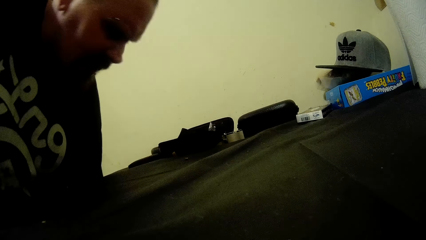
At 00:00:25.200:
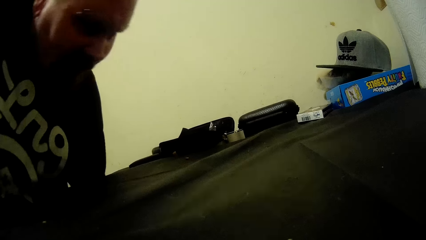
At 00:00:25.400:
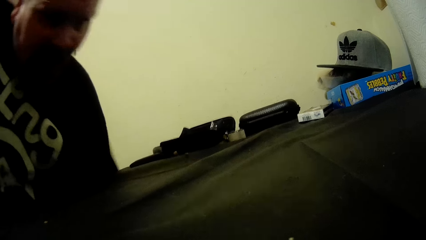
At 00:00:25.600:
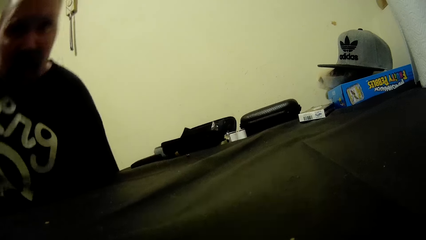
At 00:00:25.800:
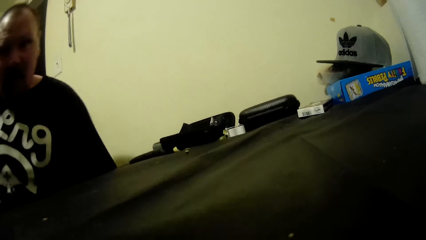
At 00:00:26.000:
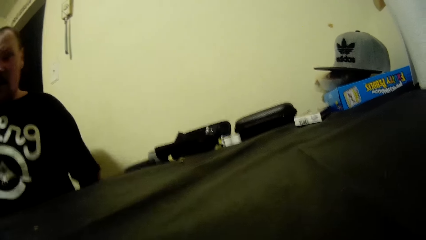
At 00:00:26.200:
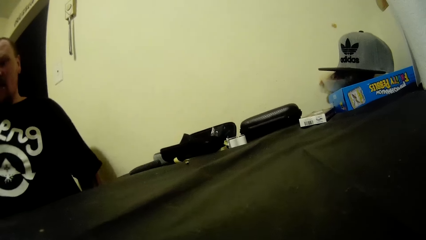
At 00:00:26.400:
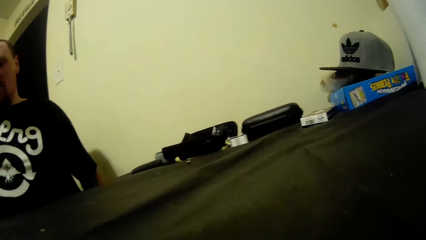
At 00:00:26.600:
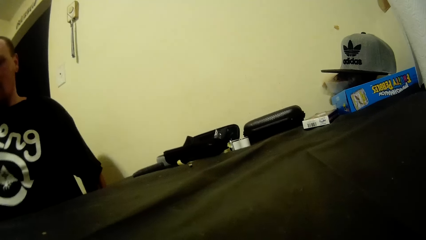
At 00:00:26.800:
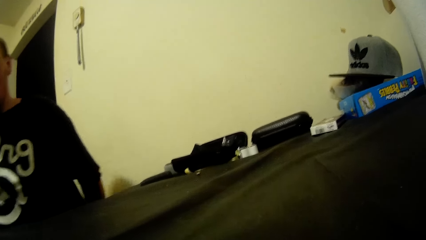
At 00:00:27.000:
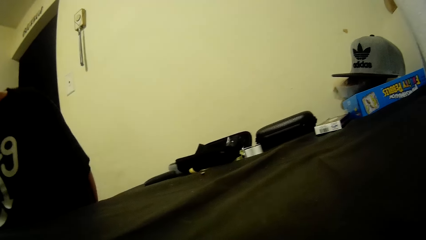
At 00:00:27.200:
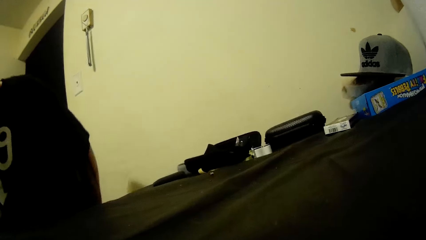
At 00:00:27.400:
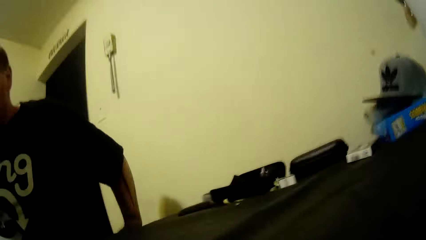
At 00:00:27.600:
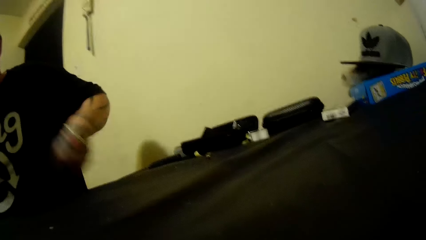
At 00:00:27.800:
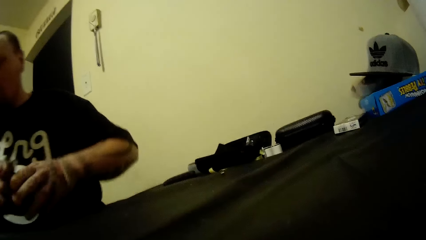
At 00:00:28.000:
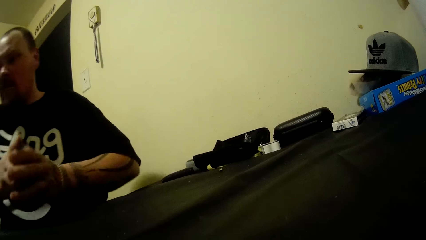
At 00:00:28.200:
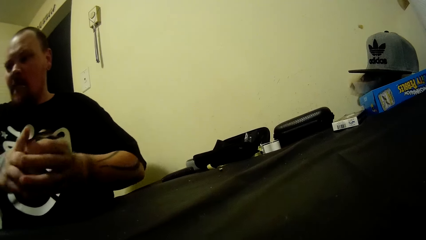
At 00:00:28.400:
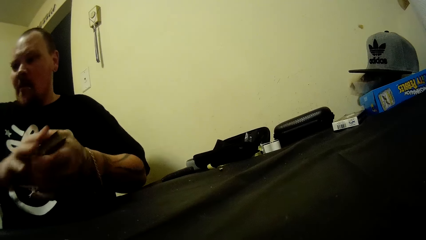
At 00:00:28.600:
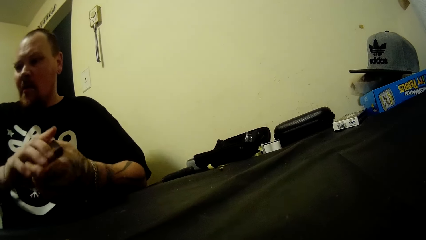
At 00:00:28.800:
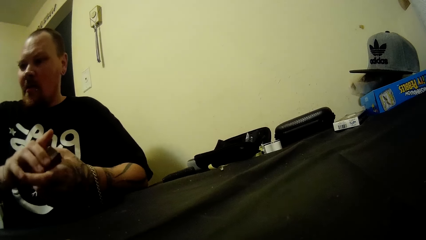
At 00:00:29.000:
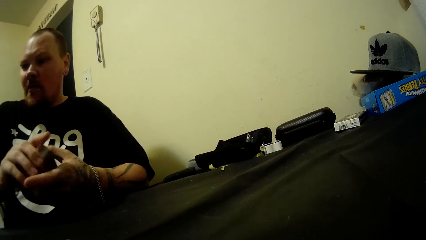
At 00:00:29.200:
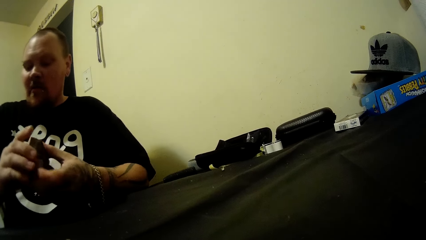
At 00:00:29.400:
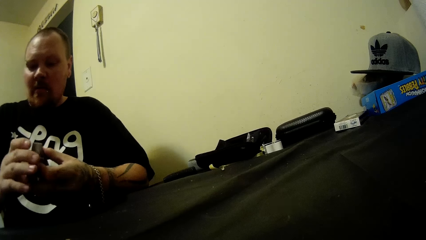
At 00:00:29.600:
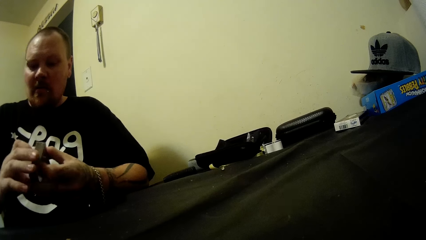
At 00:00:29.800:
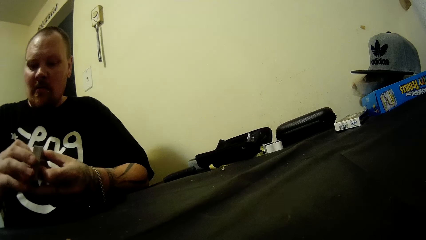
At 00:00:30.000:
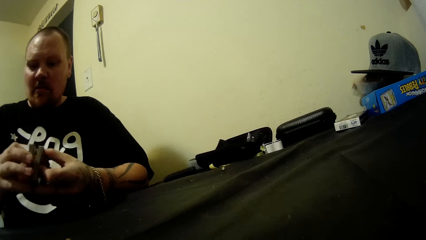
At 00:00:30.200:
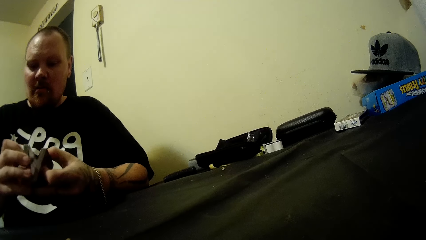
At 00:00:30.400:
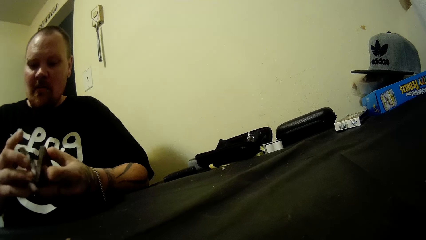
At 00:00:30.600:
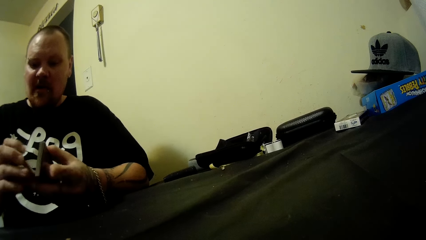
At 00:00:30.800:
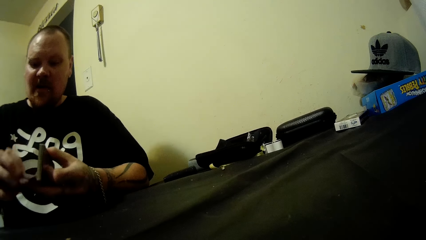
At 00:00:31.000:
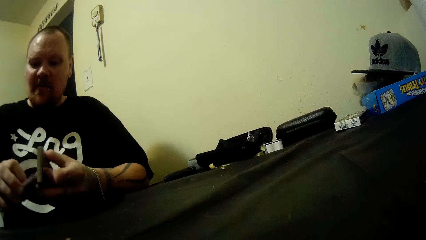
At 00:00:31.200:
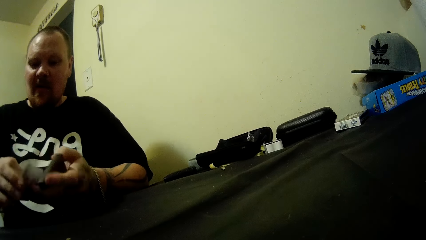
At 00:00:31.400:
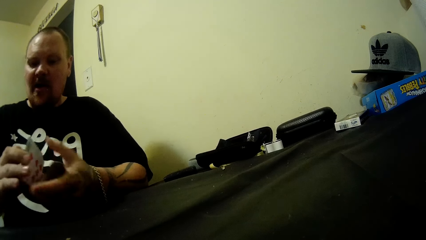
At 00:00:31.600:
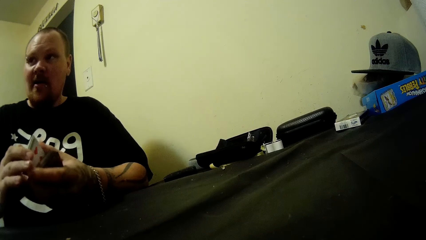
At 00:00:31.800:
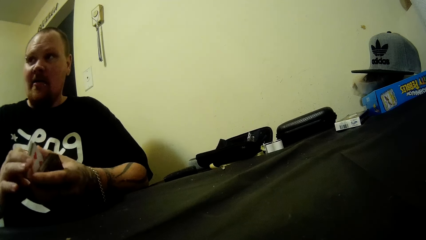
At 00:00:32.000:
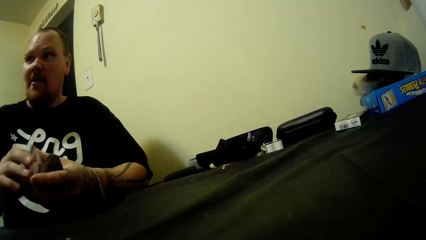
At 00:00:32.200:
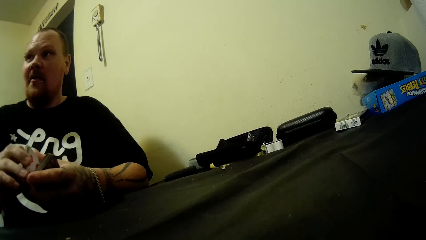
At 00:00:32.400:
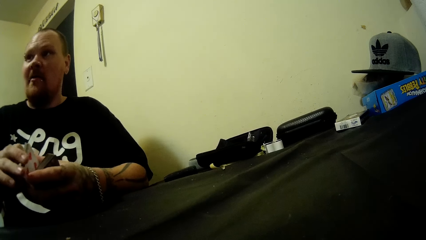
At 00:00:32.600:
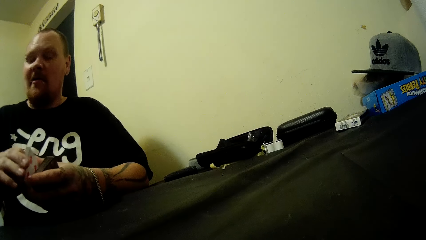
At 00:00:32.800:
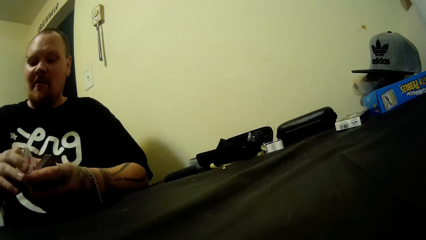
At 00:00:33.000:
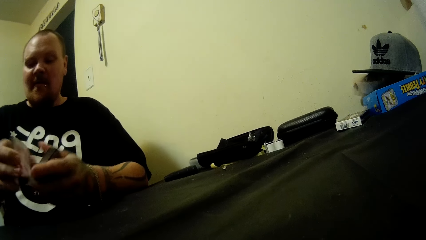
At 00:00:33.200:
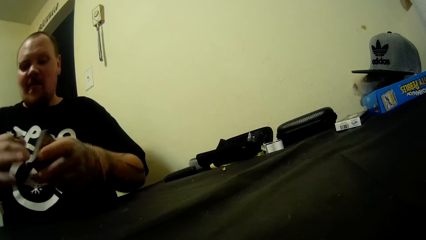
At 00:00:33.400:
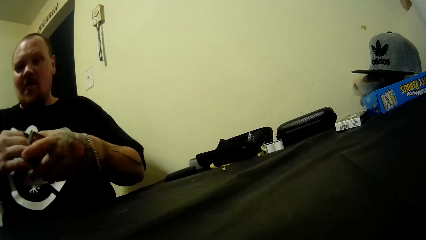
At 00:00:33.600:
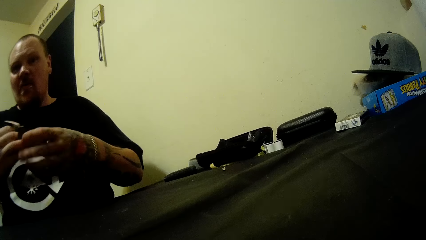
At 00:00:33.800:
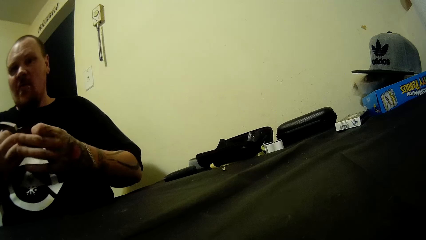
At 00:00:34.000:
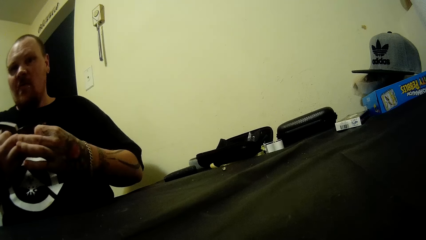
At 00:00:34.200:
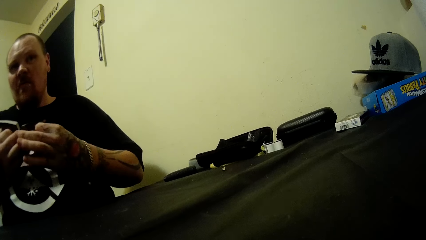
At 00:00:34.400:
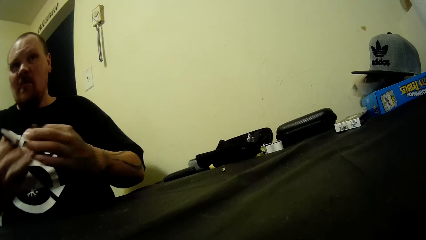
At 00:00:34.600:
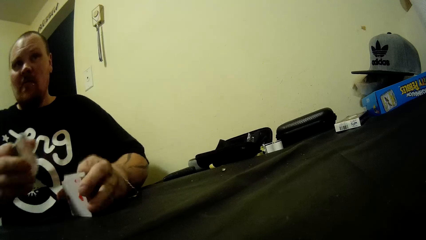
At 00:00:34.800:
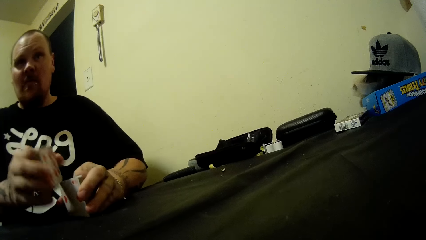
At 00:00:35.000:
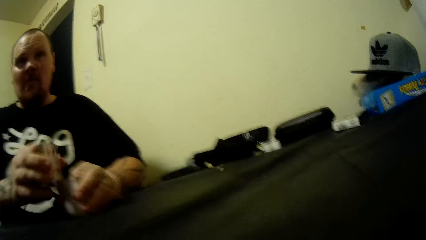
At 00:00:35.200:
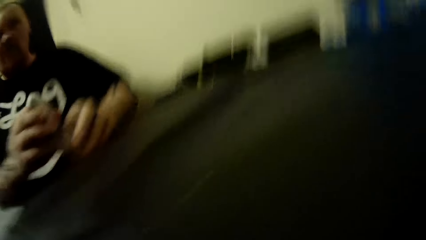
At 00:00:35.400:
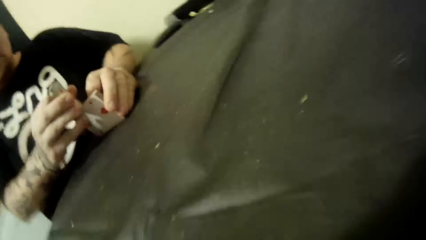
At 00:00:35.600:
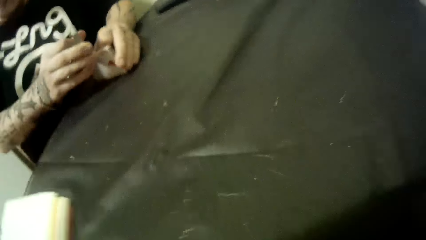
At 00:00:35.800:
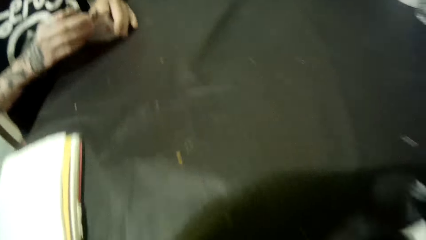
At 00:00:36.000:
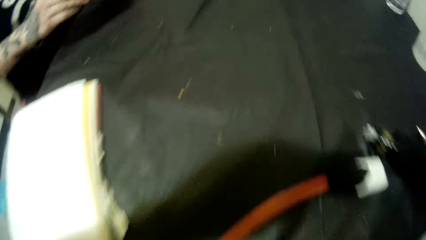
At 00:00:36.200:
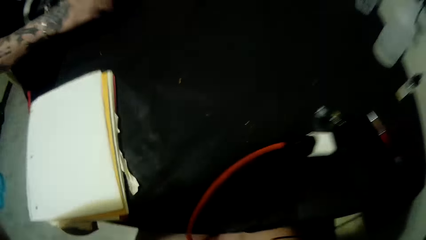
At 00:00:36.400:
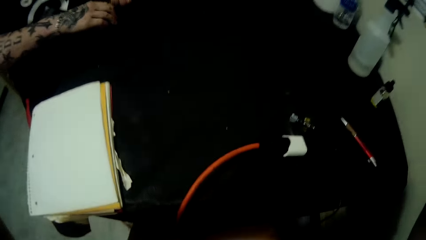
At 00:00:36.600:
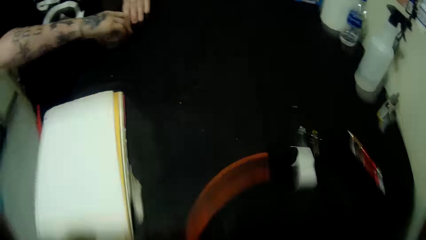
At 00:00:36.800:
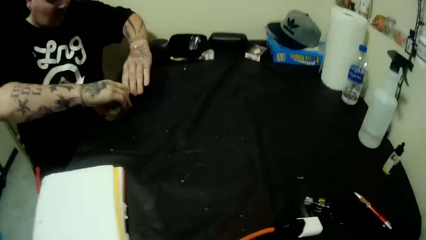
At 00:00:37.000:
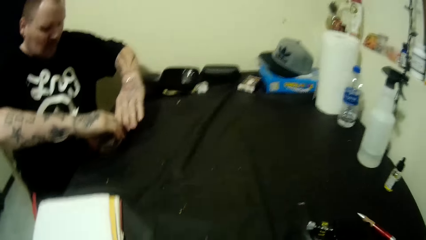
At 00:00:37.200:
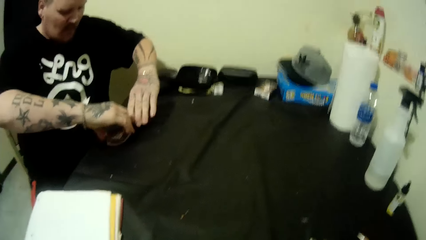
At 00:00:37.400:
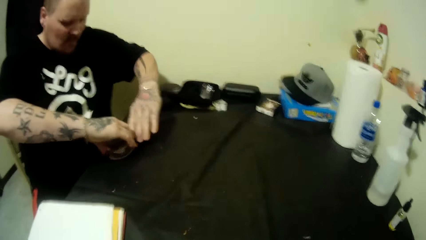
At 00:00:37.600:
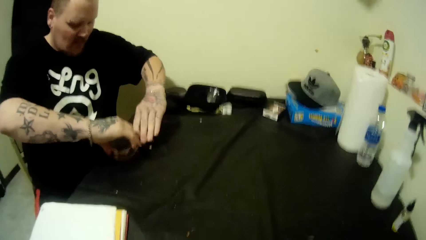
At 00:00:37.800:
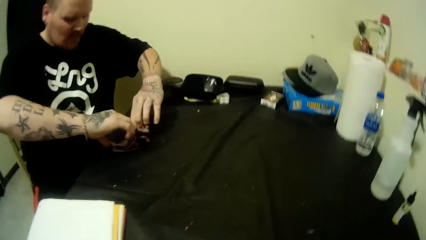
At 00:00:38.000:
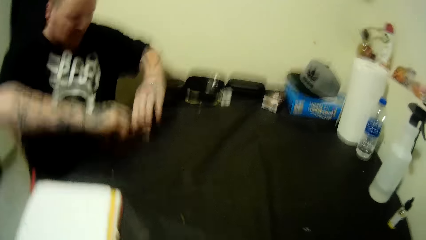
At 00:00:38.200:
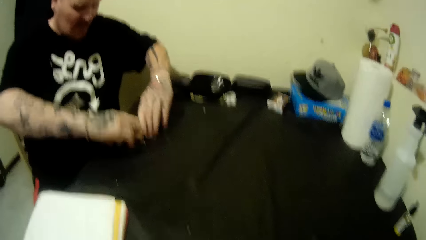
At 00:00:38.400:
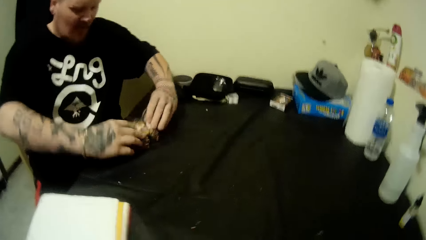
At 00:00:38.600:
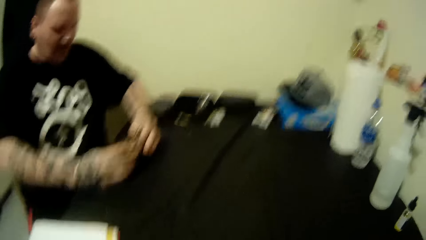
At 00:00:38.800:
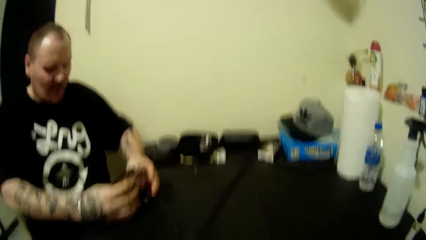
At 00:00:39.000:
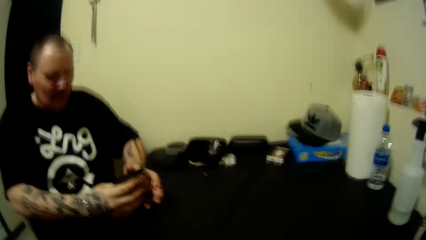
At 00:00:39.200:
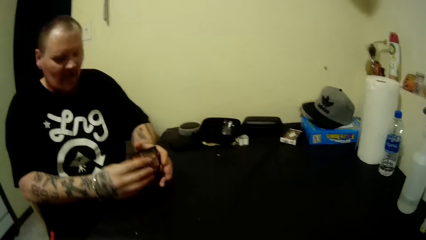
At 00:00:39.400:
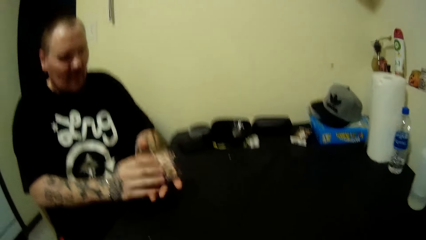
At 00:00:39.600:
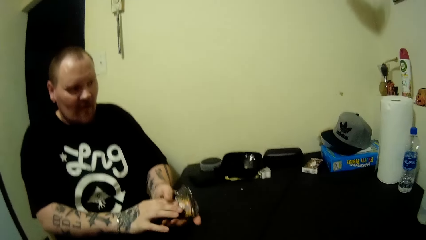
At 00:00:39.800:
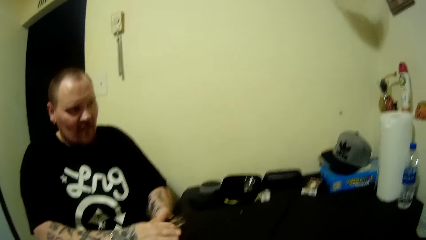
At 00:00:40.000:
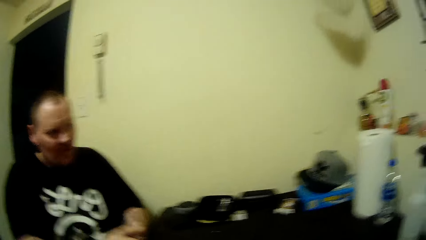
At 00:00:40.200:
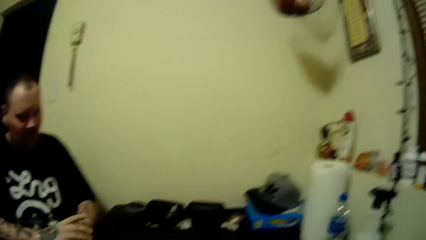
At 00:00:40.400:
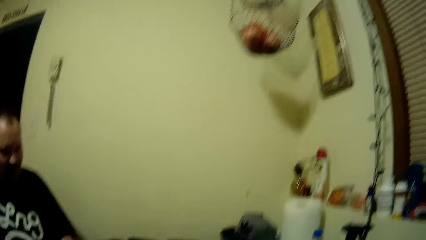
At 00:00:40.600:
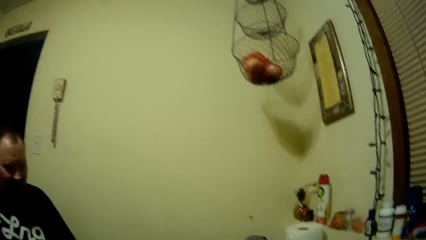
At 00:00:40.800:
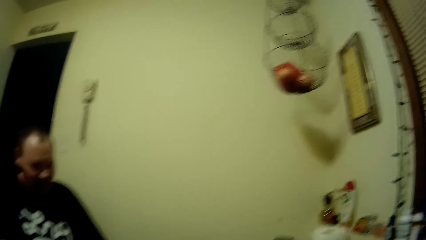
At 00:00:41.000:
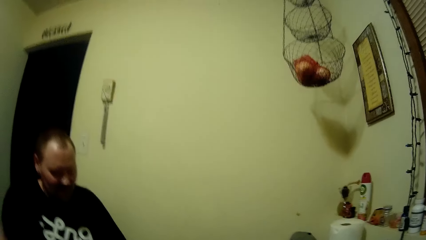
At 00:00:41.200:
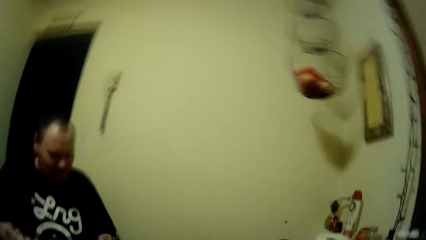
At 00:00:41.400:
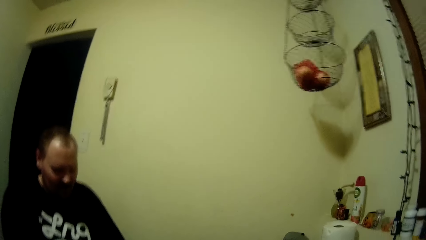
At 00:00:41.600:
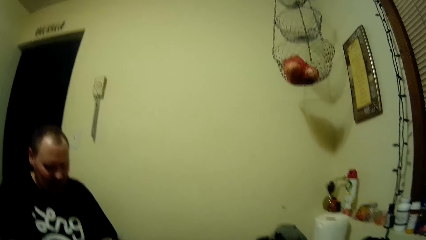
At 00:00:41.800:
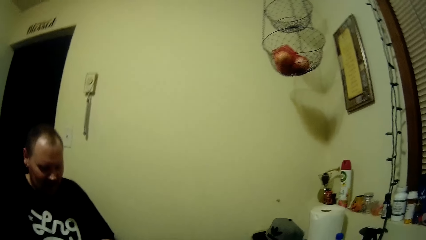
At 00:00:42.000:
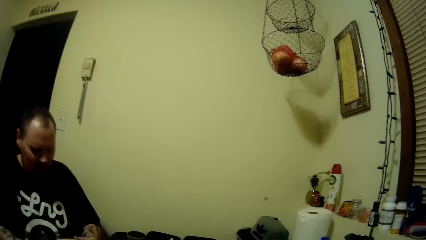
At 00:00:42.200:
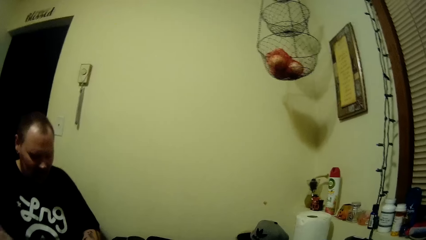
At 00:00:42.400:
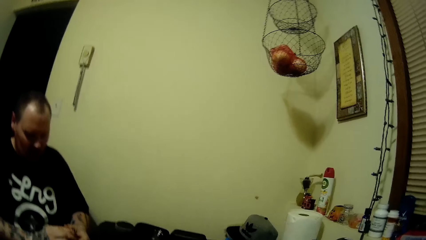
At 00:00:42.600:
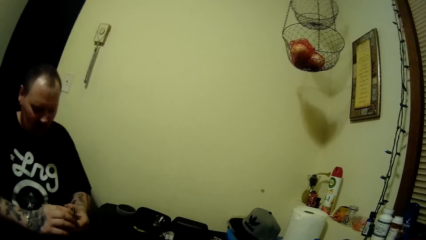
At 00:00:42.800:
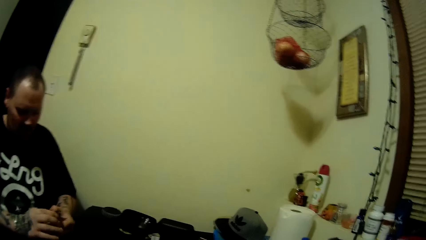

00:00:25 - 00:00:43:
A man sits on the chair, looks around, and moves the card. The camera wearer talks to the man. They carry the camera from the table. The man moves the card. The camera wearer moves the camera.
